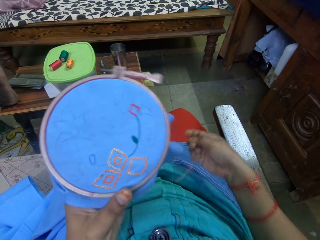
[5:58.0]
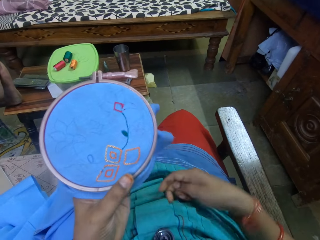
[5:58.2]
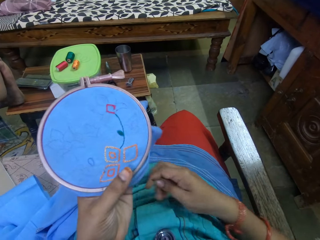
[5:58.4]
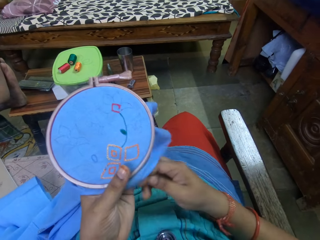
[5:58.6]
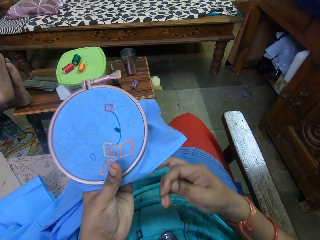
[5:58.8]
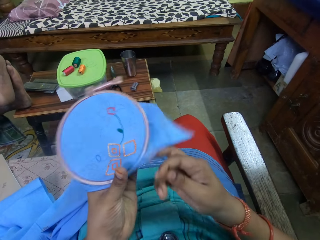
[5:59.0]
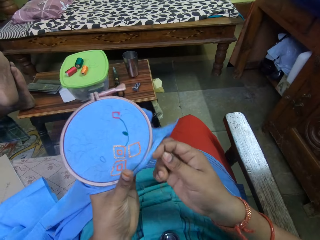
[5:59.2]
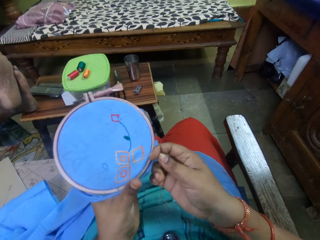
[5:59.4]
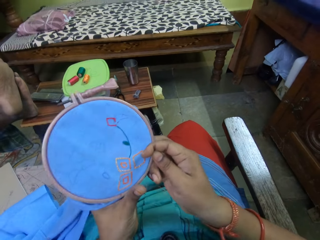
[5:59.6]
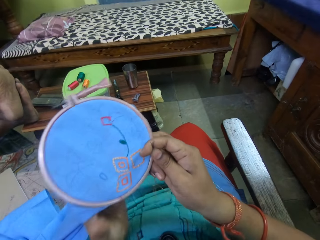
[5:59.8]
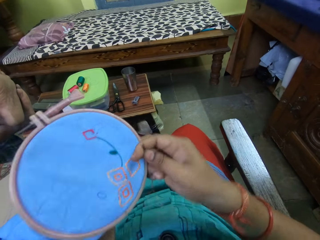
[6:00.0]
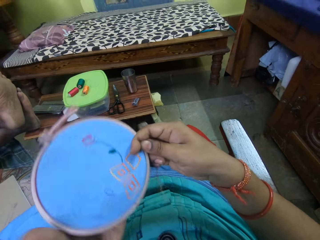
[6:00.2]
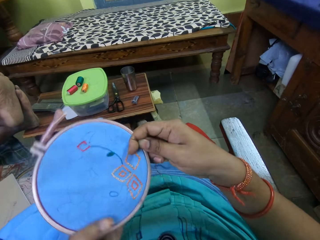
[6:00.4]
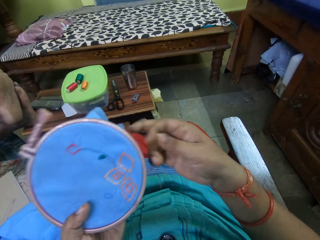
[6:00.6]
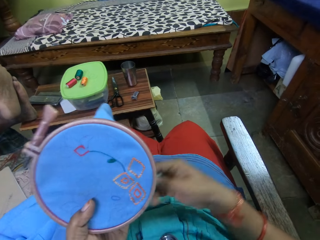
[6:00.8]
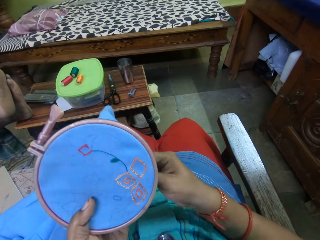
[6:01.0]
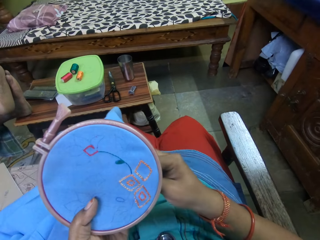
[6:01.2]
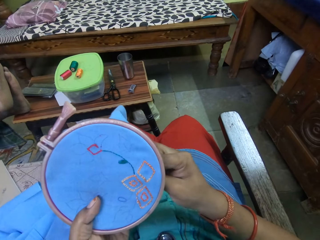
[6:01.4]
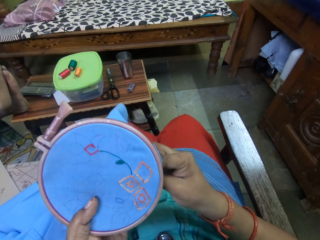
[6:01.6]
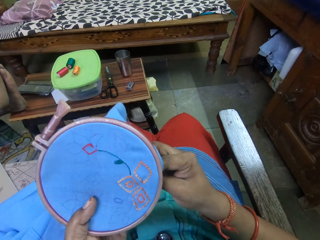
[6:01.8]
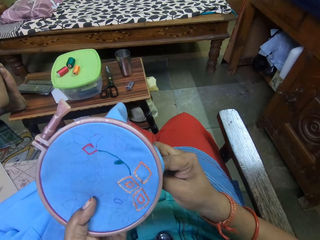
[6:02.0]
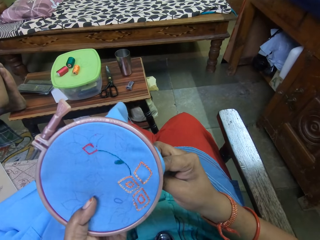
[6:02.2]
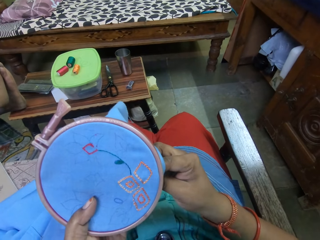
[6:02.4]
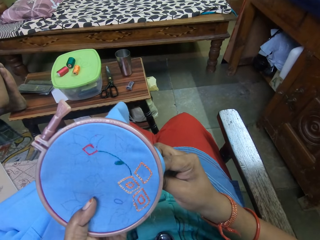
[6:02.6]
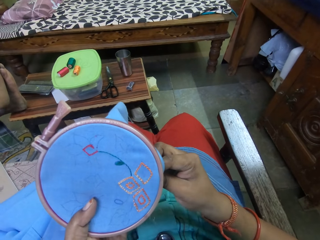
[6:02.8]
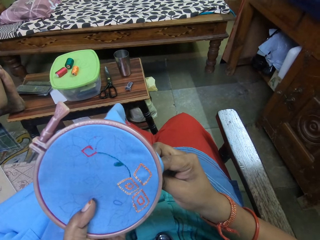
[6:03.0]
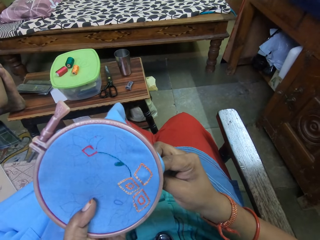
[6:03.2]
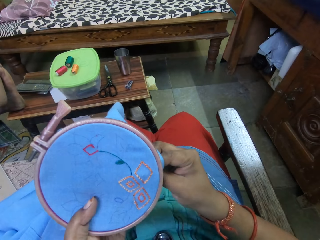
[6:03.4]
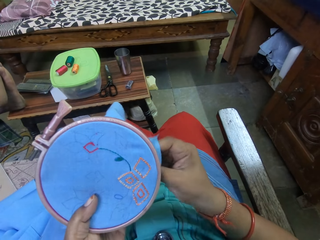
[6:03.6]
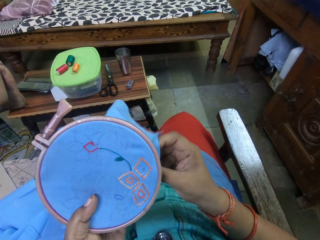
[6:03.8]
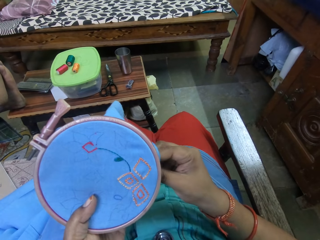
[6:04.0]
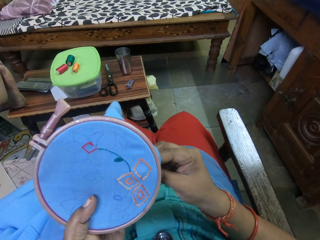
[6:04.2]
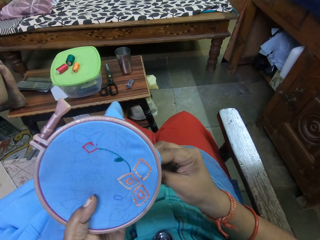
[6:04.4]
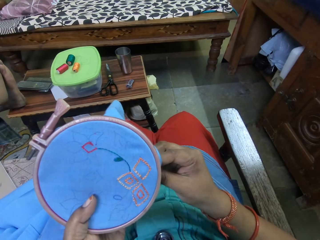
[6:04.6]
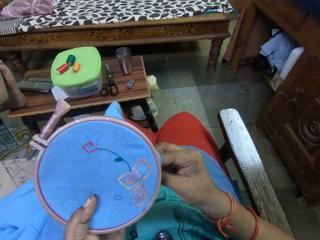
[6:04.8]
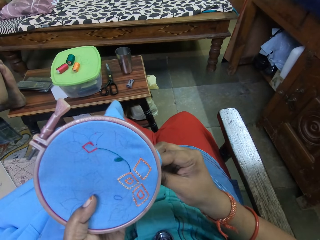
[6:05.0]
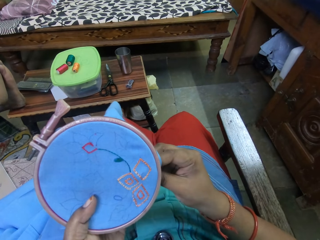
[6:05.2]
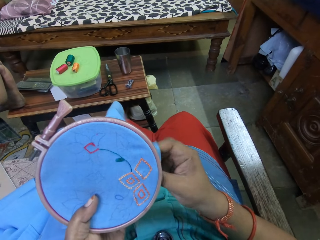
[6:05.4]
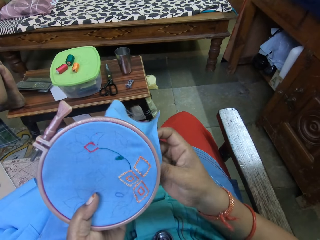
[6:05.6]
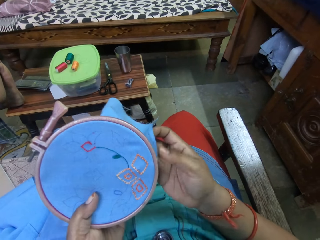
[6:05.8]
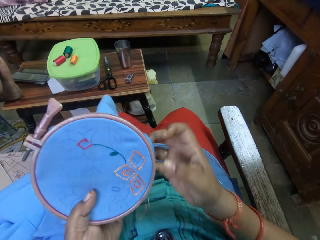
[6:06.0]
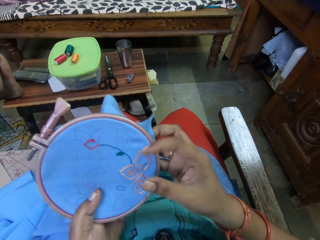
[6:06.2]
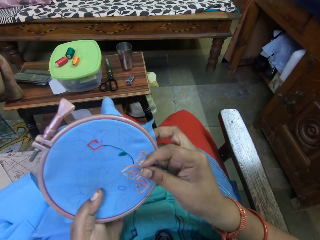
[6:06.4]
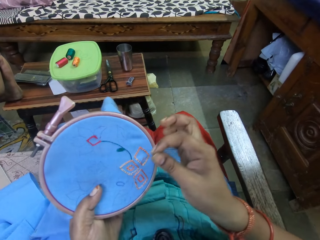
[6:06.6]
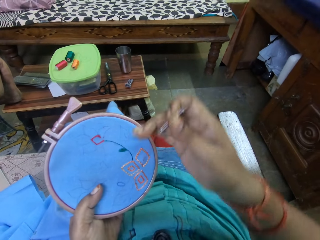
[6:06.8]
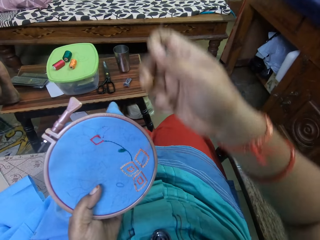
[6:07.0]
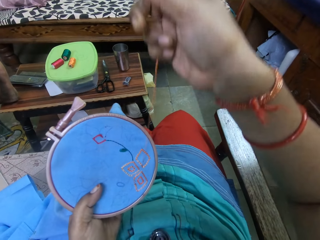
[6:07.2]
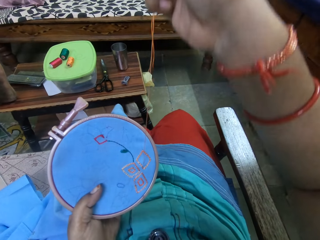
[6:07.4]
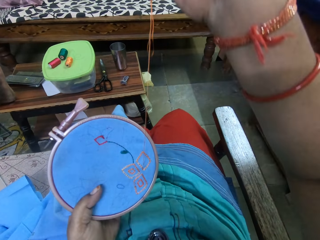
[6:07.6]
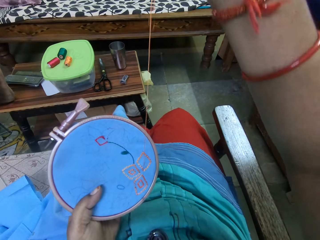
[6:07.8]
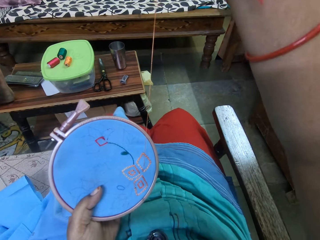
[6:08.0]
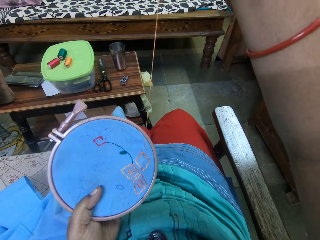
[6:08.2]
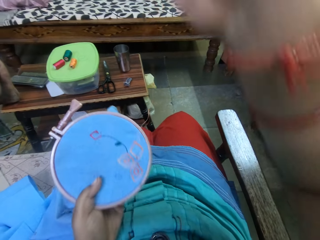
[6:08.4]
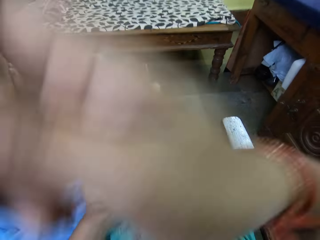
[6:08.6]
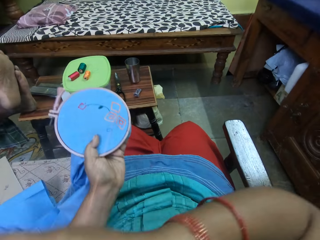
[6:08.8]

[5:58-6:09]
The camera wearer raises the fabric in the embroidery hoop in her left hand with her right hand. She passes the embroidery hoop from her left hand to her right hand. She passes the embroidery hoop from her right hand to her left hand. She embroiders the fabric in the embroidery hoop in her left hand with the needle and thread in her right hand.

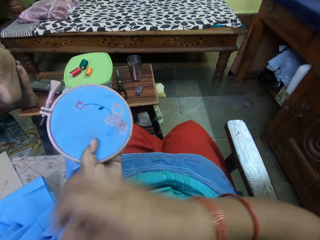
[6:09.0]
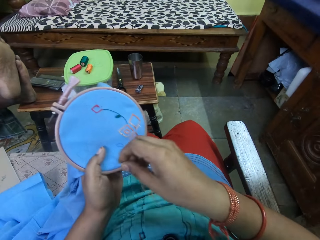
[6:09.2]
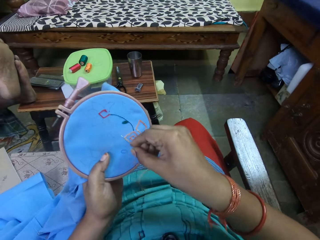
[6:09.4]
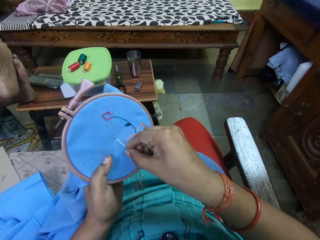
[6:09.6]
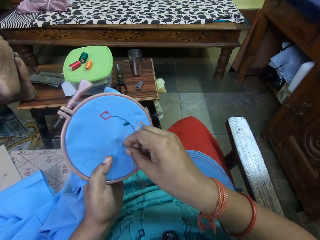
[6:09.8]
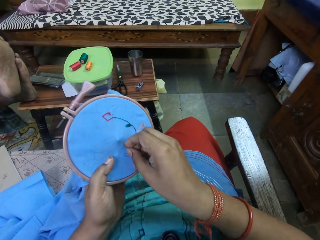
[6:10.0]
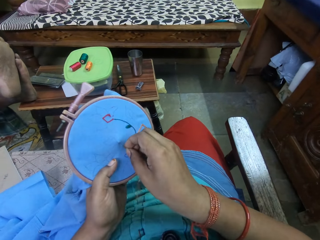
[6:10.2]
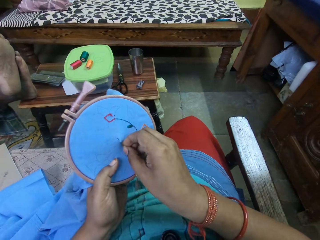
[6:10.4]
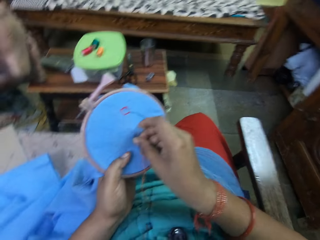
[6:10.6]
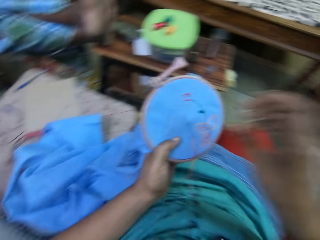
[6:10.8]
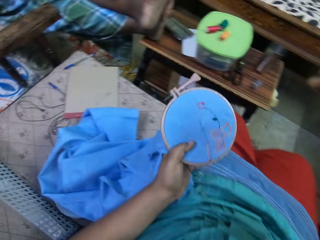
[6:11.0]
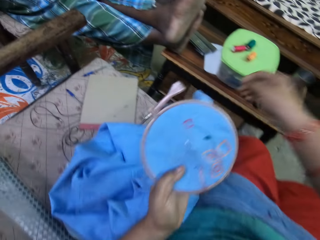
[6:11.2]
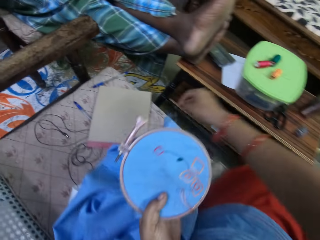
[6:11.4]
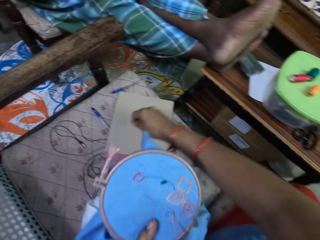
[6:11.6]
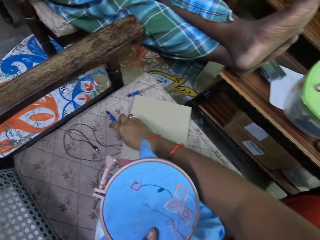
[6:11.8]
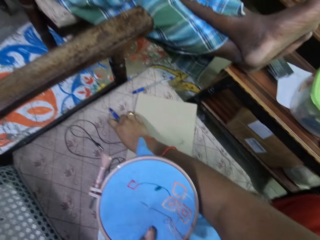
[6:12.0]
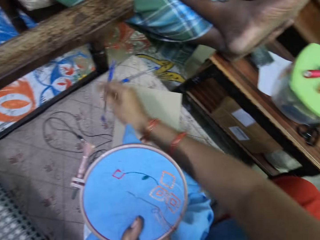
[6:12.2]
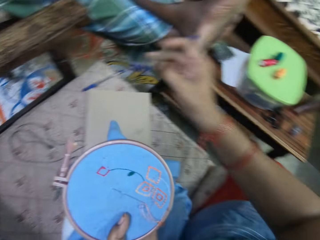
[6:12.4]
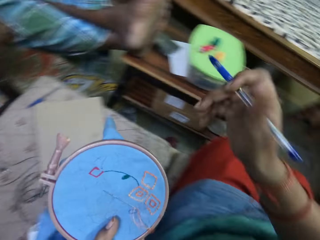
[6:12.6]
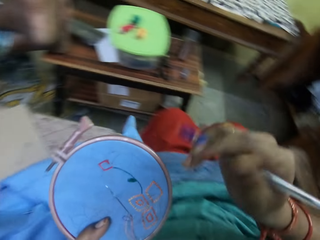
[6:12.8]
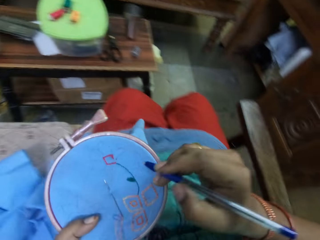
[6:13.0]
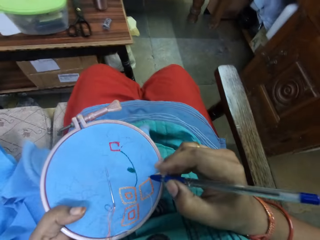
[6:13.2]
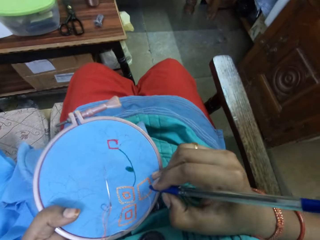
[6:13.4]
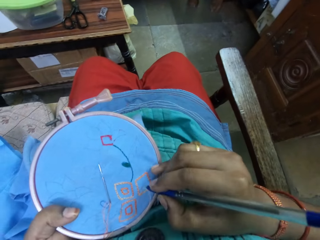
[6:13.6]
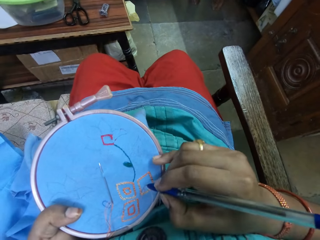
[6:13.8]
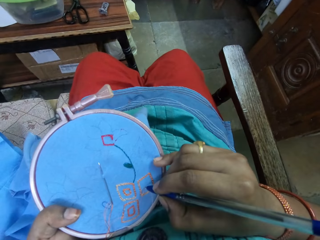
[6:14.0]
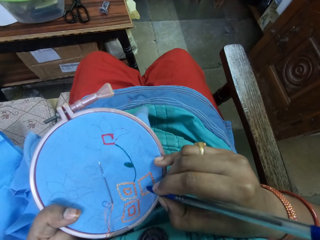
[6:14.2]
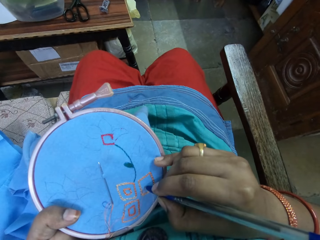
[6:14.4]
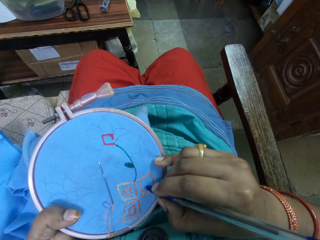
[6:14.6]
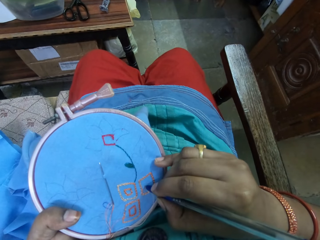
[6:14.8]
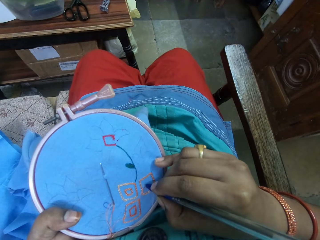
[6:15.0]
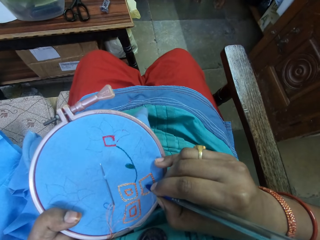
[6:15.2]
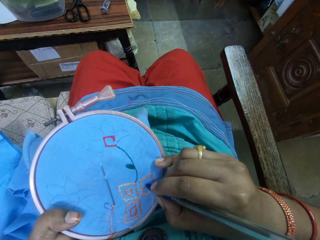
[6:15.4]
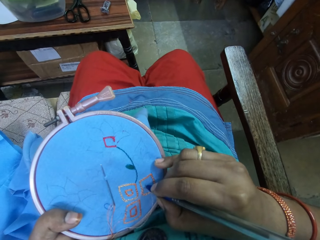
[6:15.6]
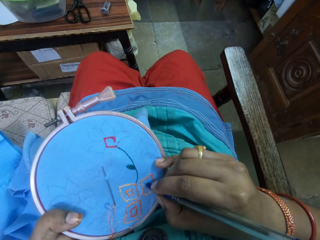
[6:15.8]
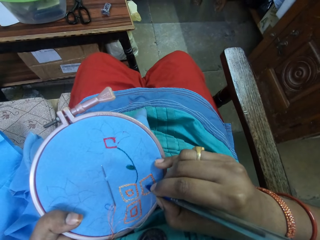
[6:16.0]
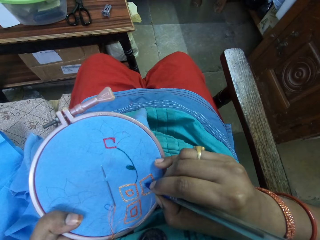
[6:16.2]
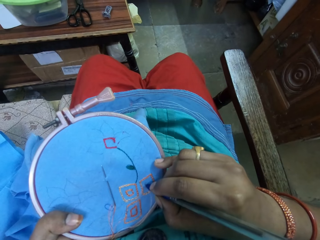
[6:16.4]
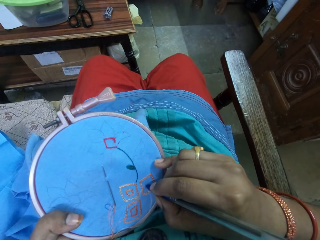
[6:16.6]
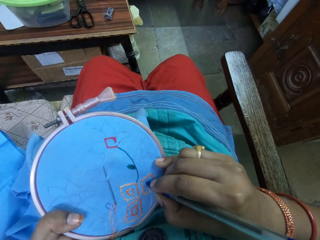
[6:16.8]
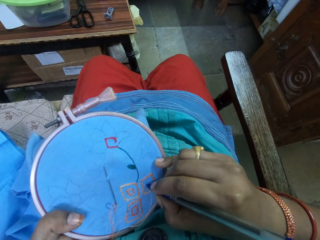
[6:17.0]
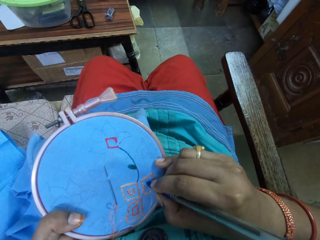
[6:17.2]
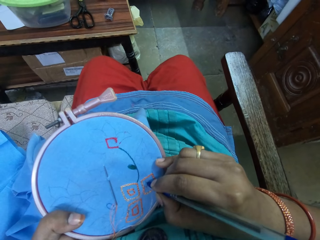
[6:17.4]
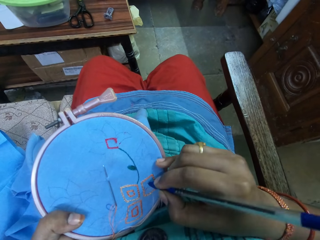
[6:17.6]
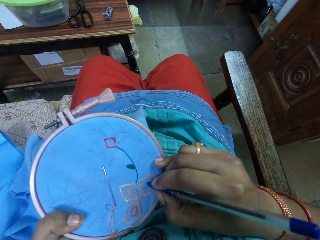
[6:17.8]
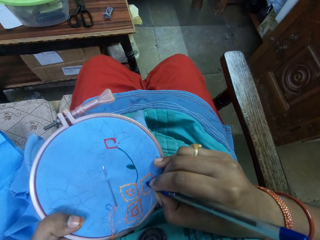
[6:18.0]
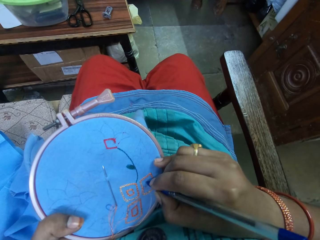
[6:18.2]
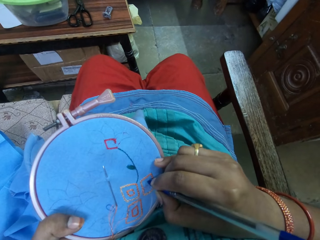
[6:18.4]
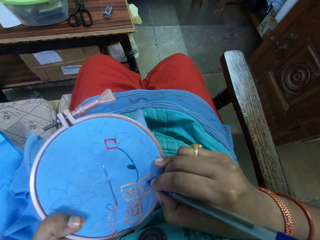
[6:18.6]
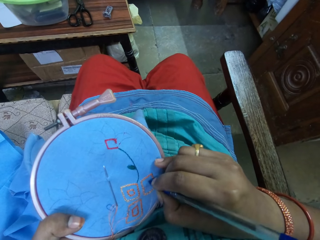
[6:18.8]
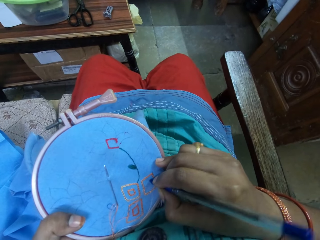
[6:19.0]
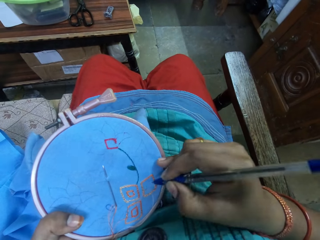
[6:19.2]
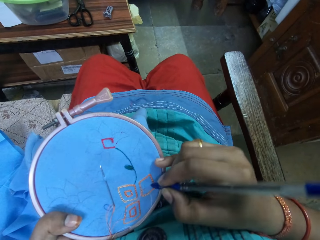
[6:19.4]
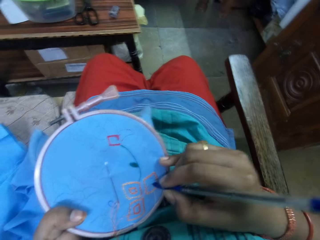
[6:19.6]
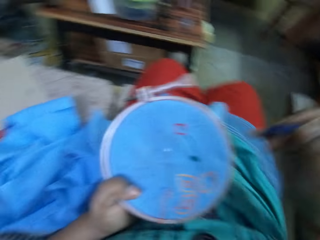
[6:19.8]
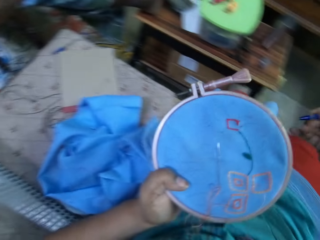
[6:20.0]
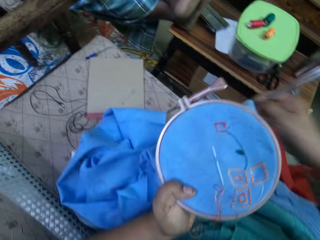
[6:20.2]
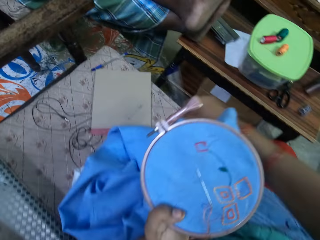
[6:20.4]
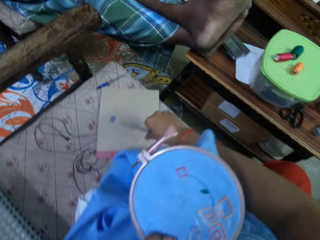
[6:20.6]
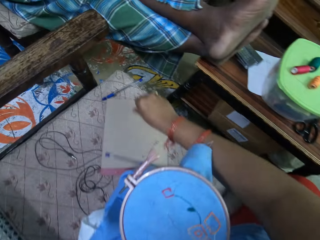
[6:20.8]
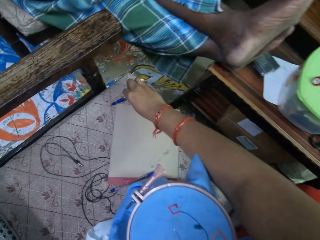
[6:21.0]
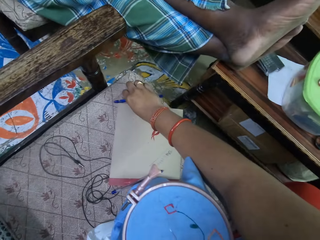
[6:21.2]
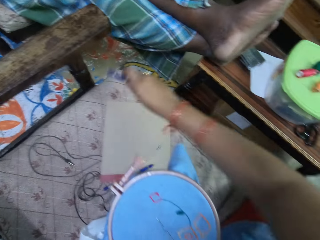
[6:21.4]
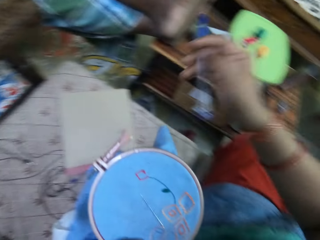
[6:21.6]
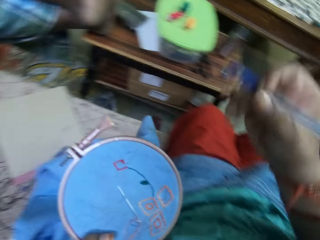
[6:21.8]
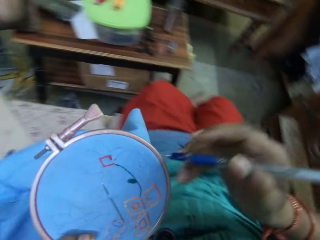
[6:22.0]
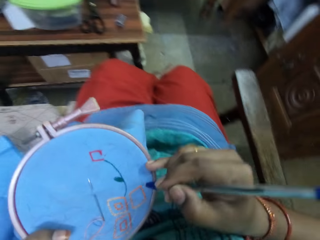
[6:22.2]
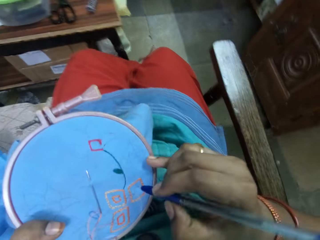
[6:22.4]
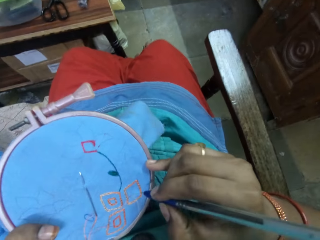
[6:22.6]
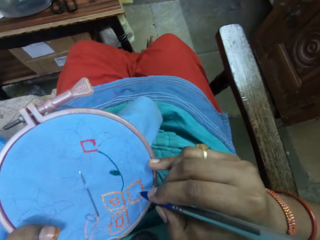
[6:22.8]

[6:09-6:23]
The camera wearer inserts the needle into the fabric in the embroidery hoop in her left hand with her right hand. She picks up a pen from a chair with her right hand. She draws on the fabric in the embroidery hoop in her left hand with the pen in her right hand. She drops the pen on a book on the chair with her right hand. She picks up the pen from the chair with her right hand.
